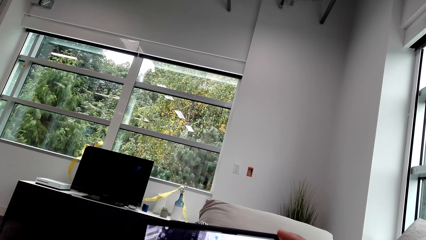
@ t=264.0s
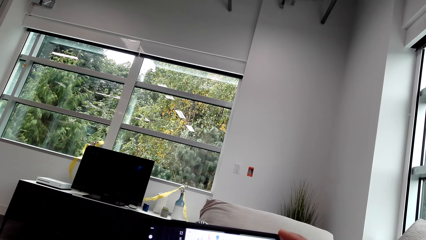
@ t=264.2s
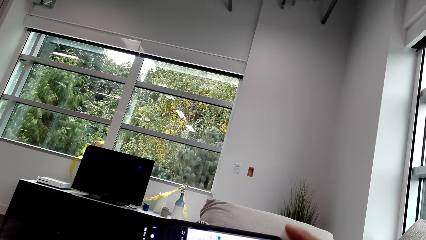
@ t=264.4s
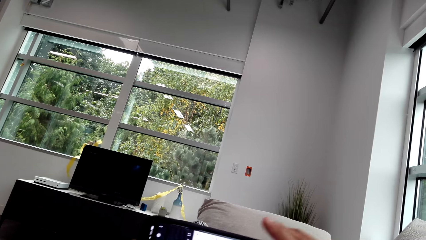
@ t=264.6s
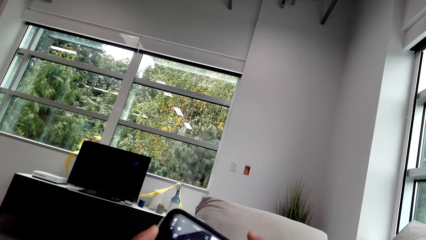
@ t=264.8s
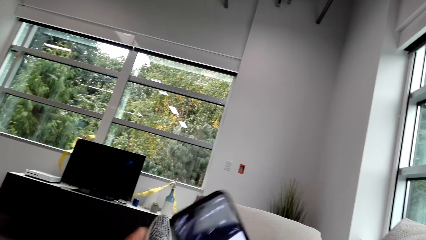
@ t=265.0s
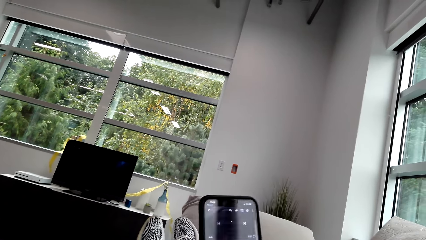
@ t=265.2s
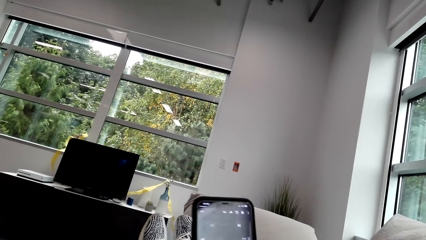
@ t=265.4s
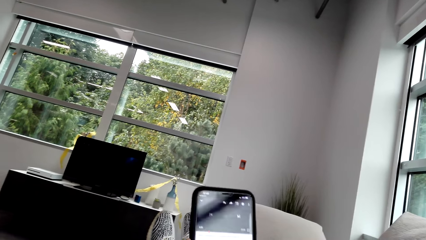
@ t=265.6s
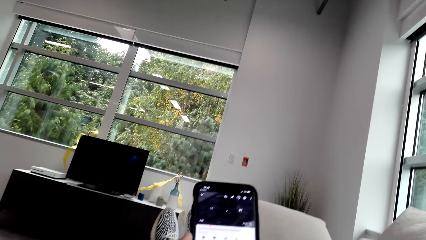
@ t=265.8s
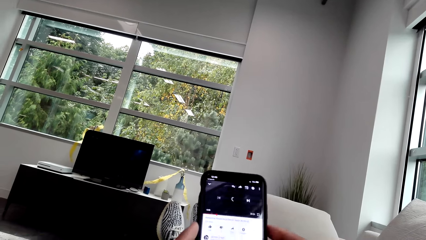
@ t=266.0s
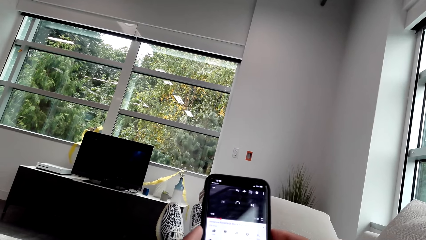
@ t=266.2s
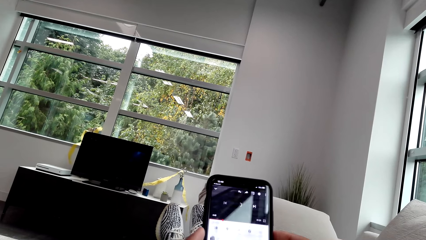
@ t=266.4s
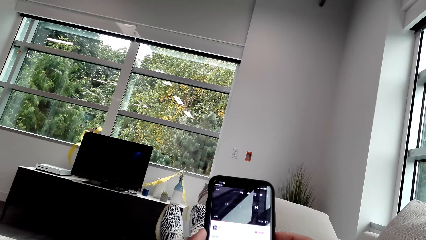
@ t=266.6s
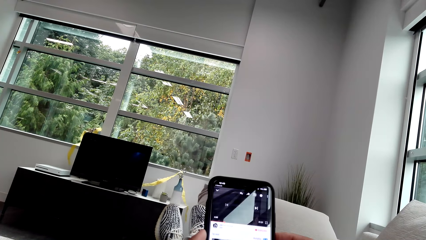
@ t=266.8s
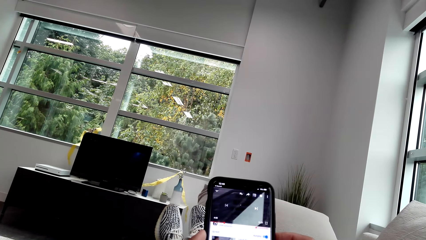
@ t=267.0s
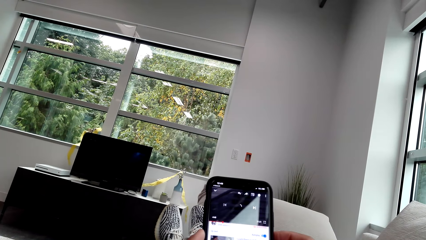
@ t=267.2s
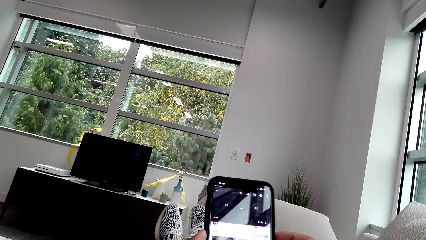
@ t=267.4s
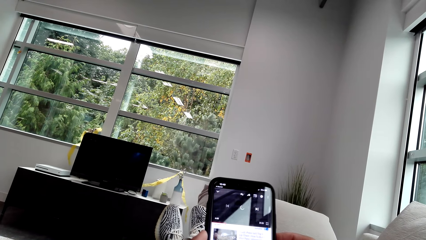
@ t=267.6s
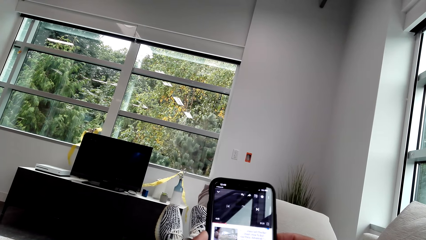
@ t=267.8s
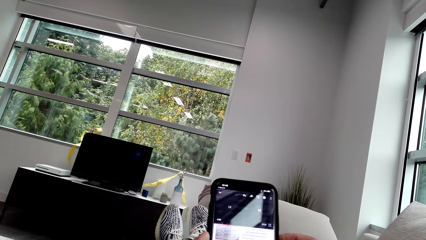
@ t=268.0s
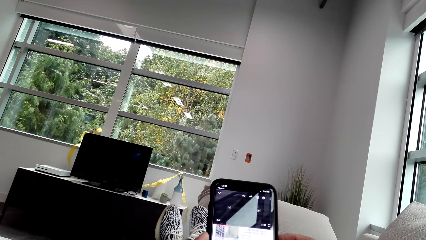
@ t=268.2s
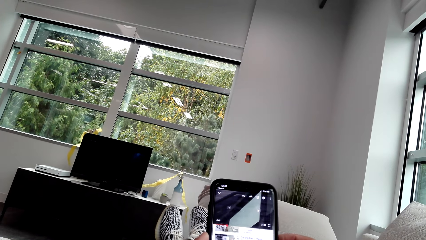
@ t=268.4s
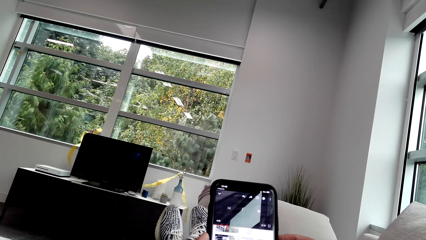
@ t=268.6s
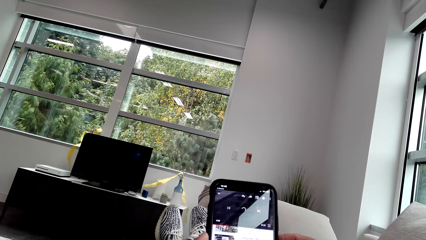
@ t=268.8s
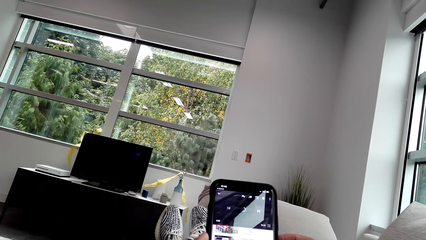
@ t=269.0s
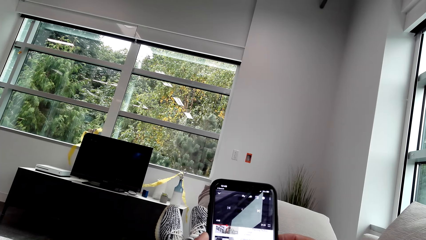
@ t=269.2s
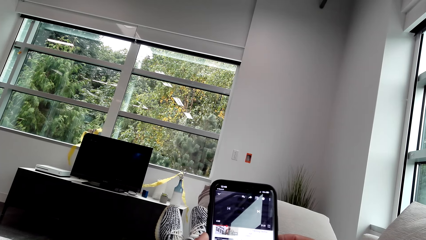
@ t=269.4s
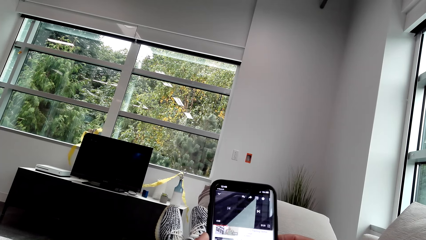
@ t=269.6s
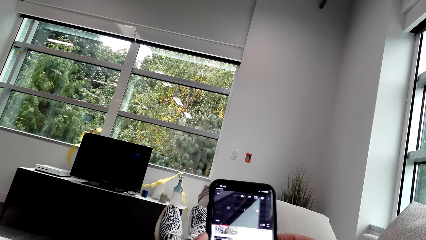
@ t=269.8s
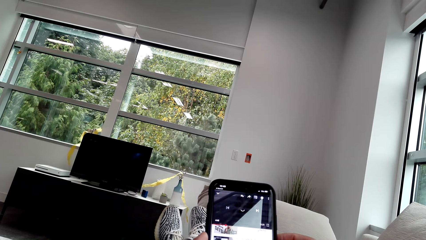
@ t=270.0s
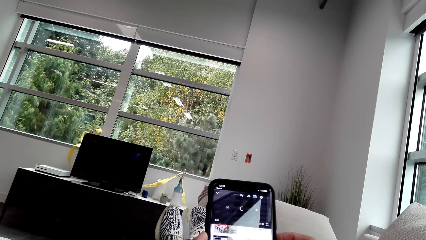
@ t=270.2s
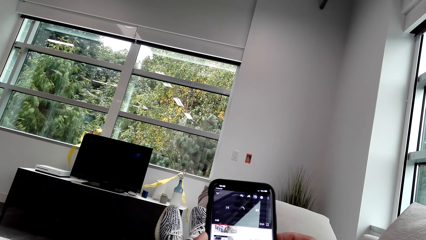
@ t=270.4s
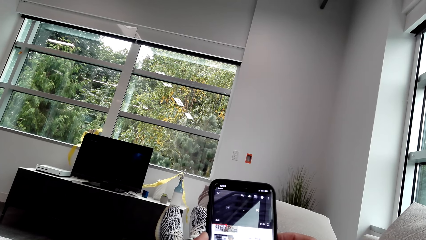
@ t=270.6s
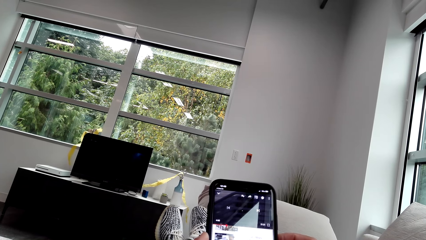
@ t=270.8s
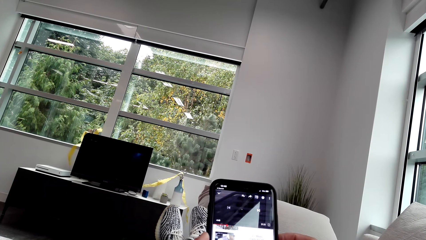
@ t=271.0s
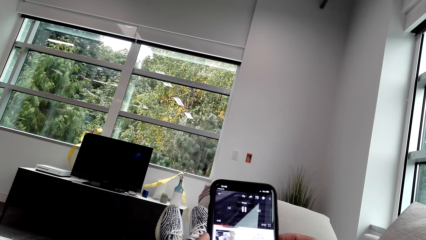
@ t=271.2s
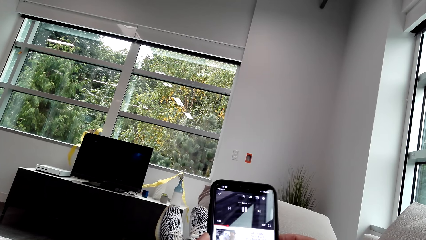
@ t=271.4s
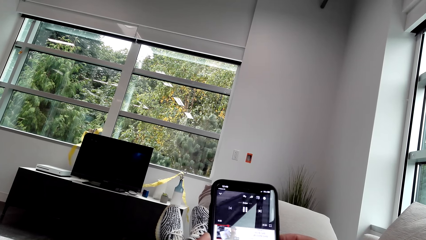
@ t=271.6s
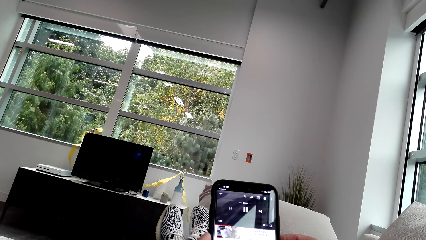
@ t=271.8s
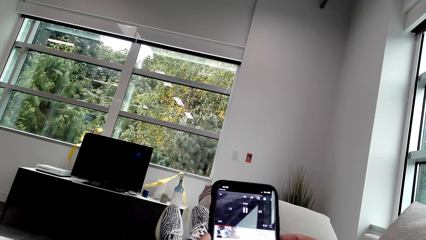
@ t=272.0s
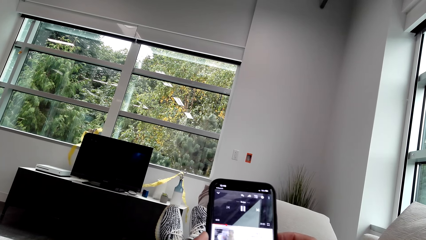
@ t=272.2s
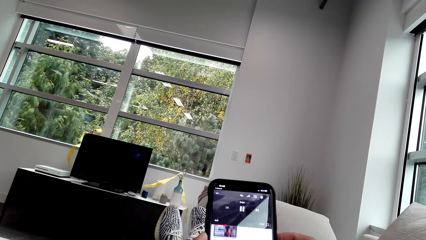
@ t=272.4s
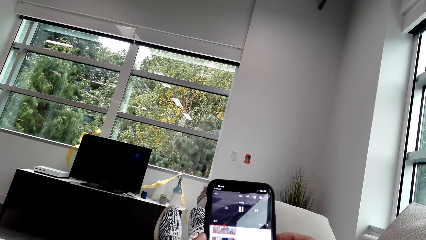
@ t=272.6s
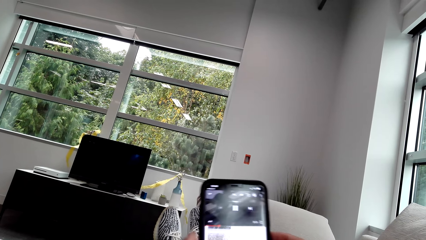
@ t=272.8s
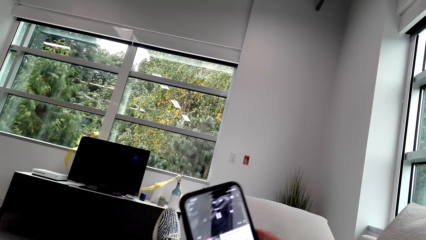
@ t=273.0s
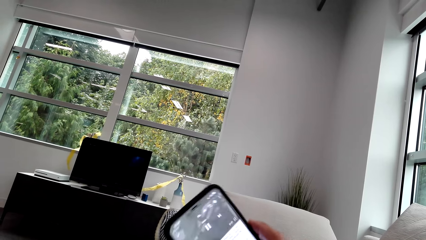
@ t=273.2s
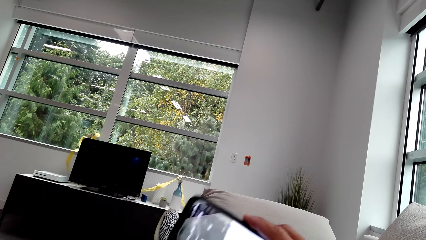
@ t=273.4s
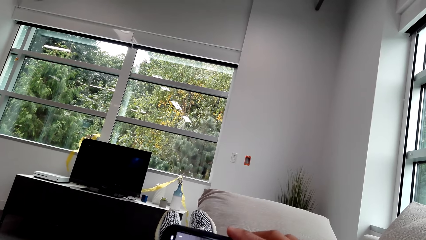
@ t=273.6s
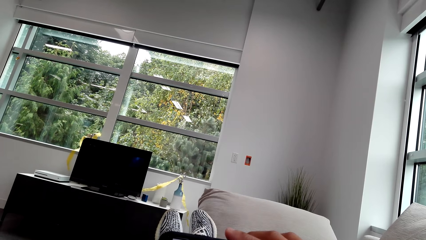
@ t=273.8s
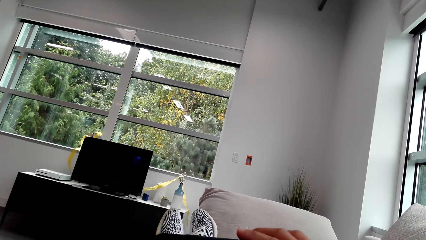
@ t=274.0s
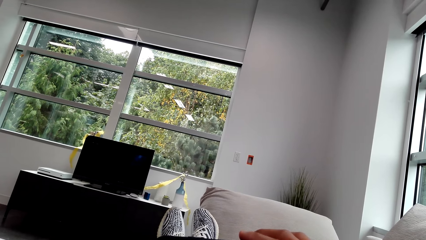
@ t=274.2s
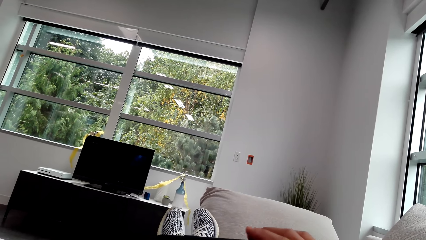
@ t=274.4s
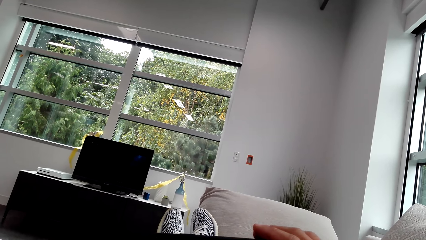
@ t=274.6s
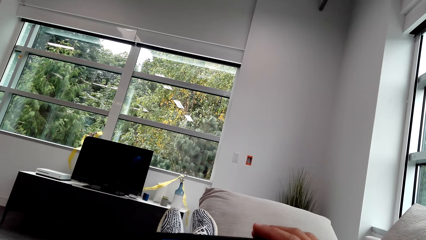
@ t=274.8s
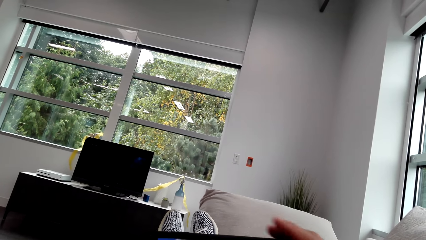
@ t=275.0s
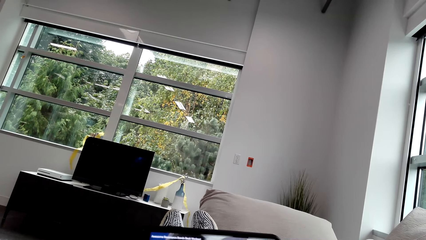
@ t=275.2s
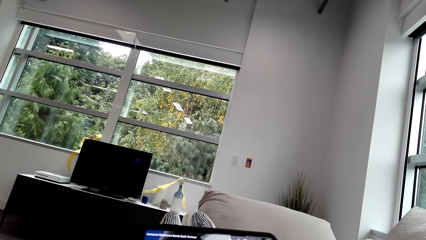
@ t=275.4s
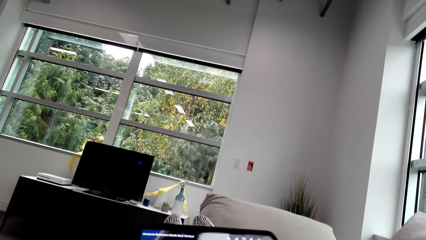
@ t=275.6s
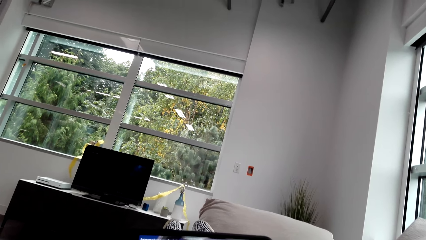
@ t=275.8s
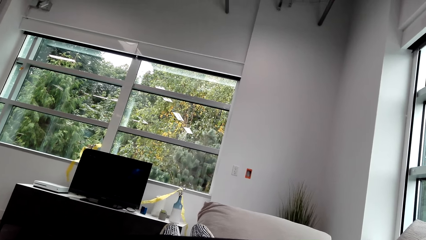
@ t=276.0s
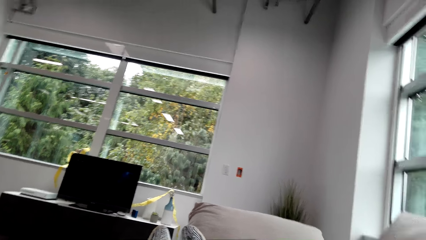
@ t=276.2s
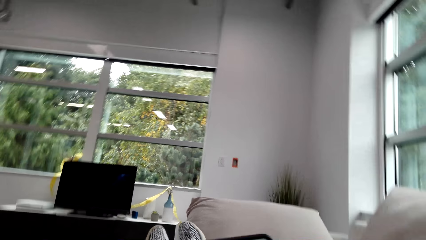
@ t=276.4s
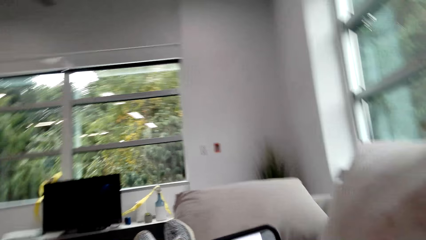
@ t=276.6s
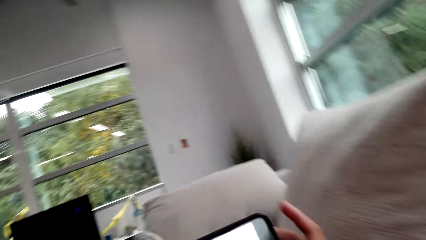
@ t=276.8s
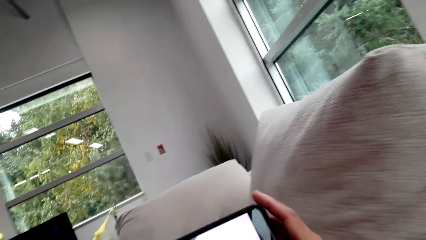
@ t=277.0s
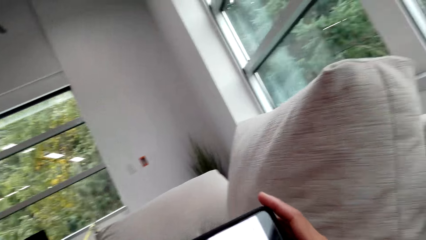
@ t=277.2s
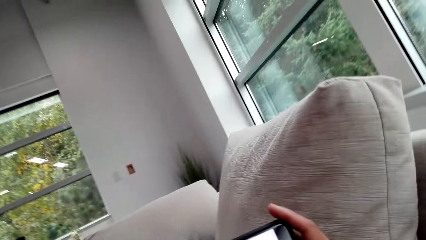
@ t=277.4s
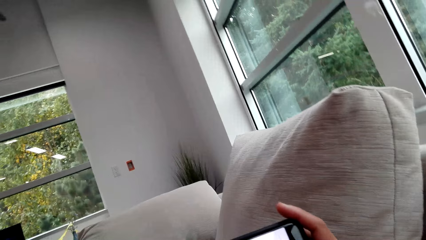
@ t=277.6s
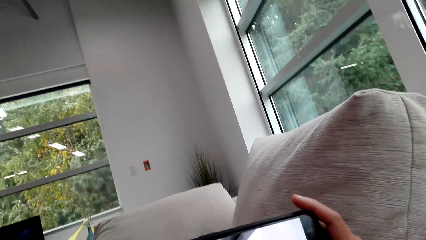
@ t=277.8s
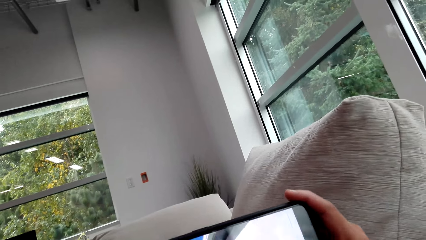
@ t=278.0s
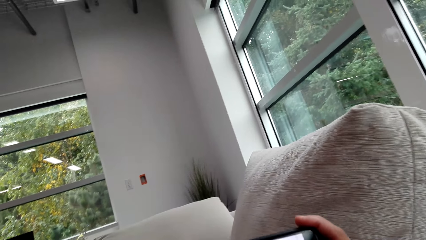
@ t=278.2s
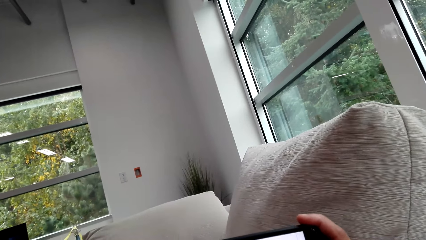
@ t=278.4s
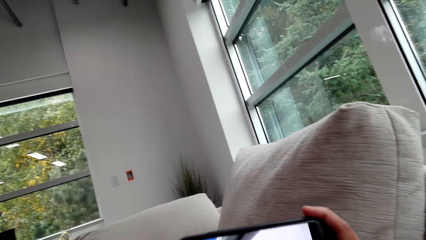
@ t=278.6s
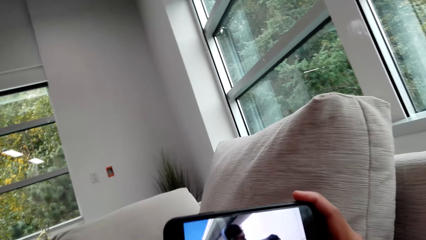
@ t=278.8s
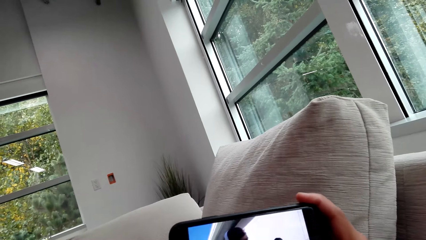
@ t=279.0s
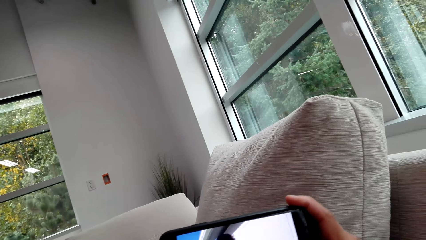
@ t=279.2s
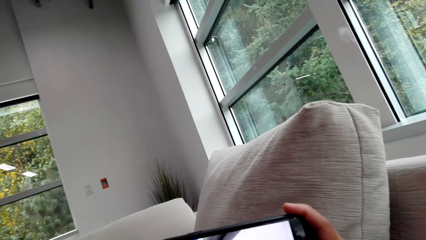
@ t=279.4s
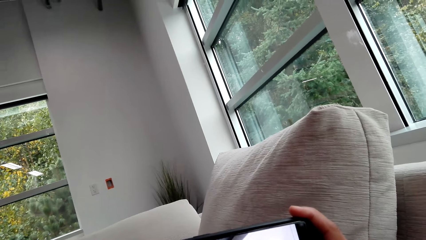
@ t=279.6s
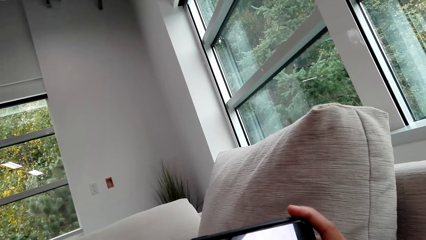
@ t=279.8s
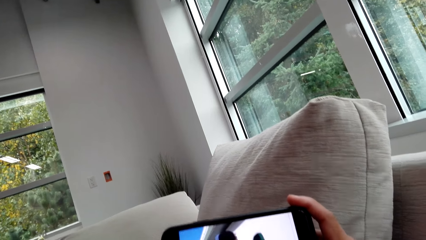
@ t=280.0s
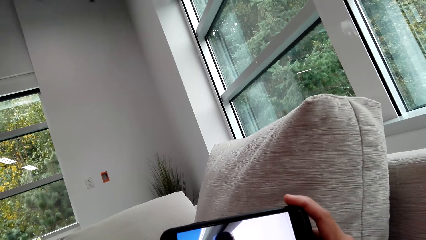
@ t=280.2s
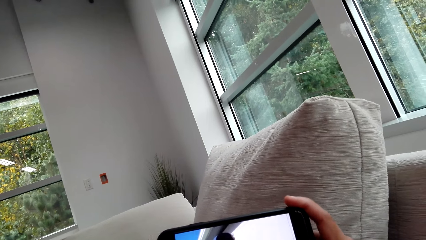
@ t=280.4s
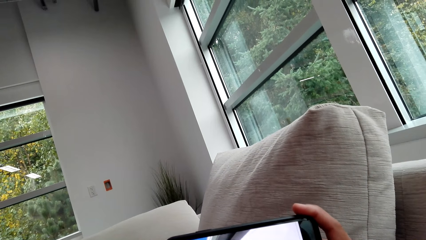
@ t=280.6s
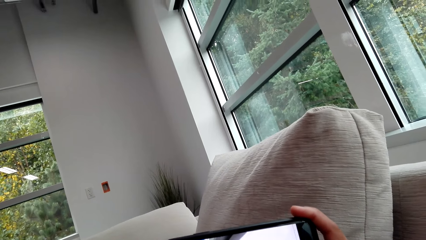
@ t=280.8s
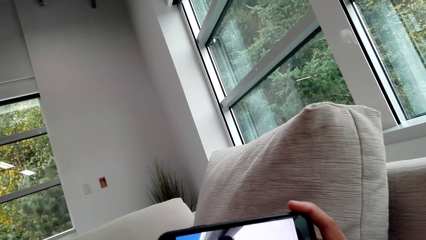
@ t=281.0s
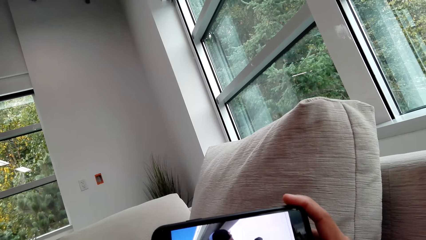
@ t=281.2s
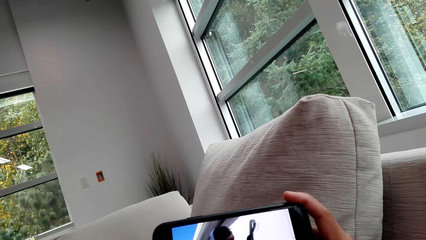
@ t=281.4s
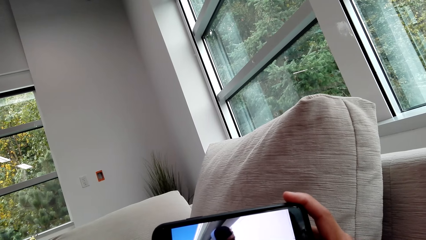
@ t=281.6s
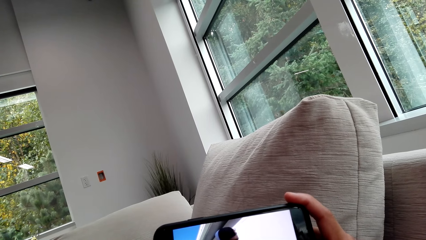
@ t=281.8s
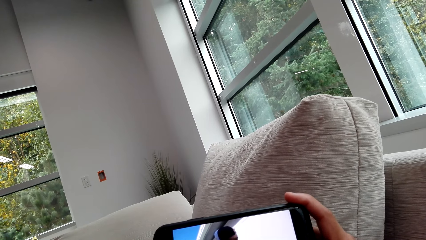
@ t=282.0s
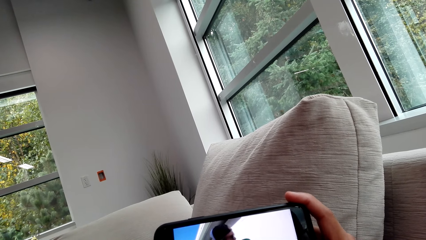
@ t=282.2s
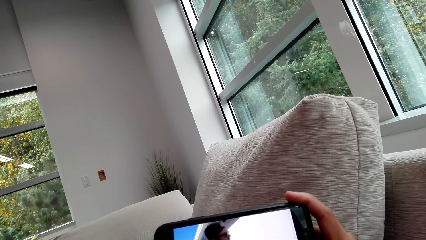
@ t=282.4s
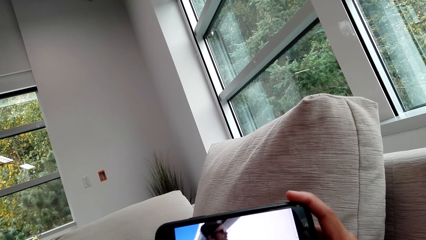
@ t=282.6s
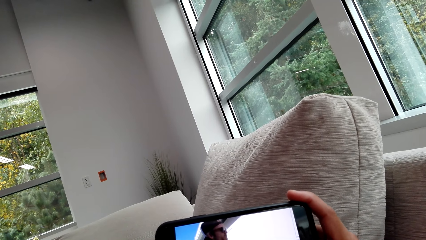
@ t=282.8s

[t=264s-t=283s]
The camera wearer turns his phone upright. He turns his phone to the side. He watches the video from the phone.
